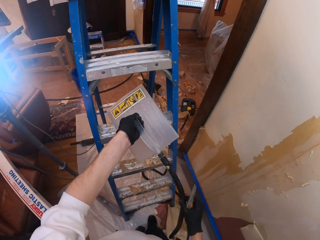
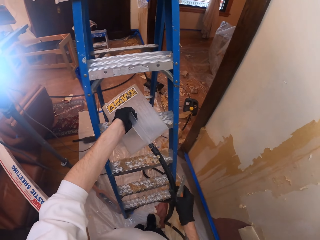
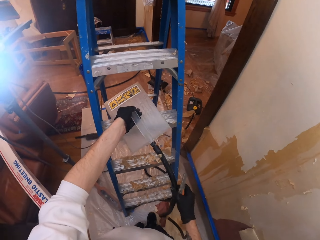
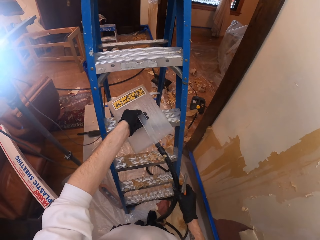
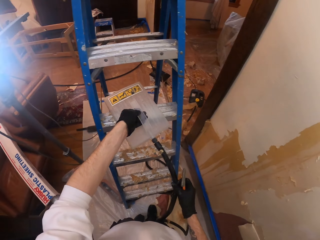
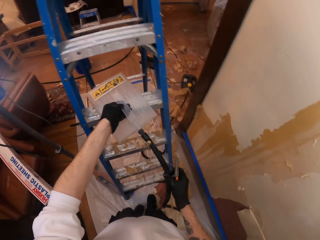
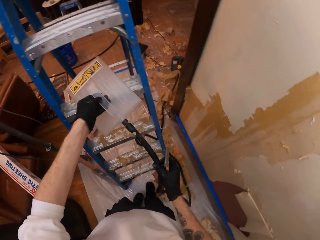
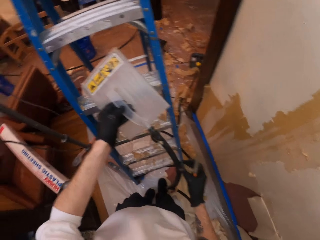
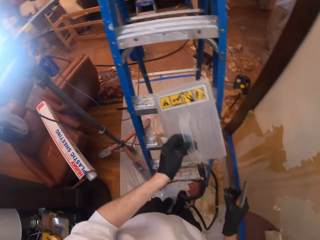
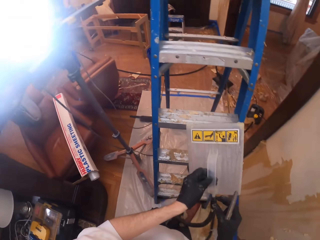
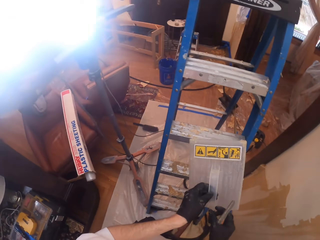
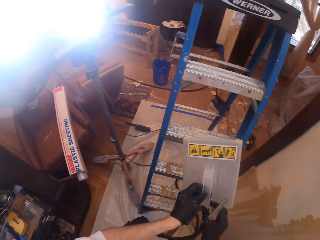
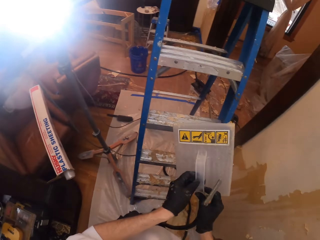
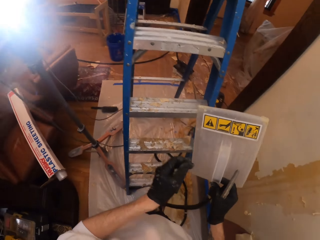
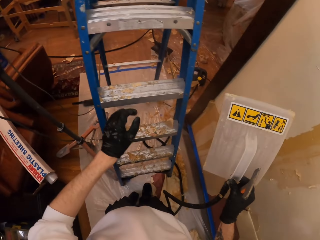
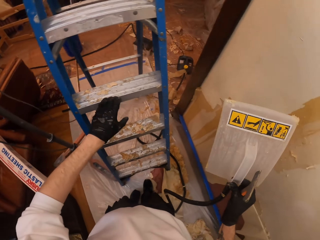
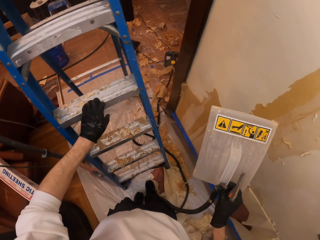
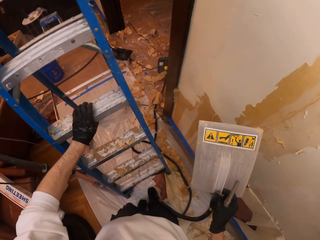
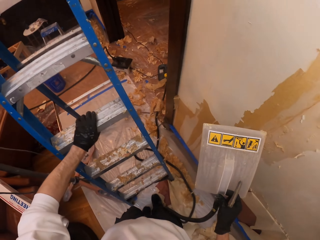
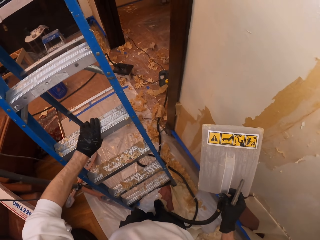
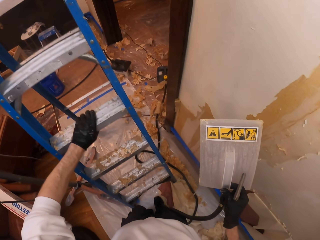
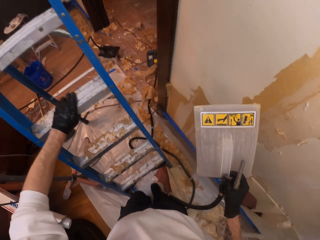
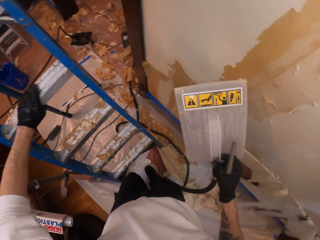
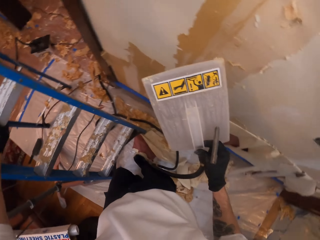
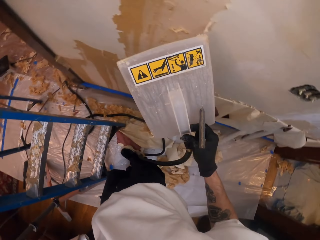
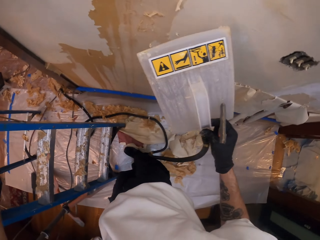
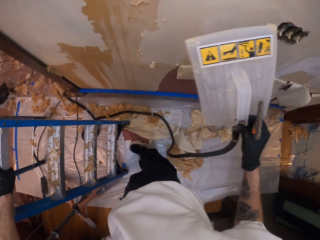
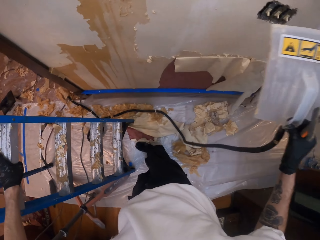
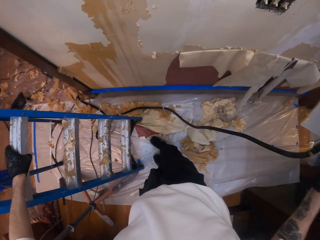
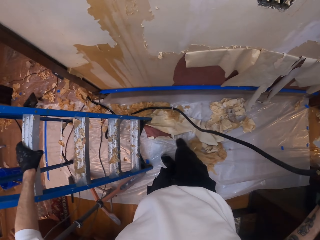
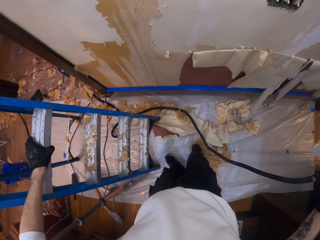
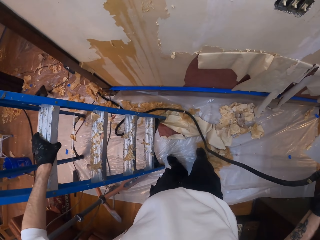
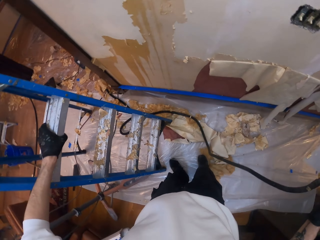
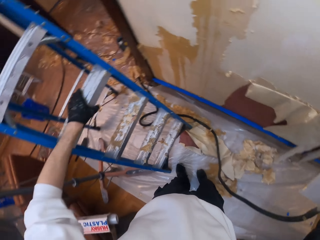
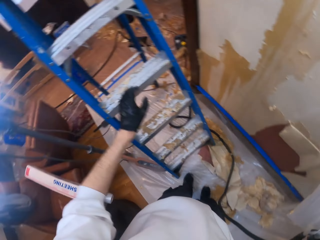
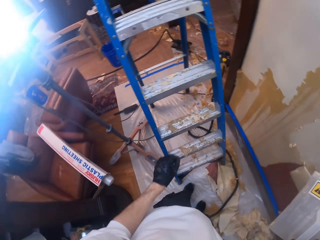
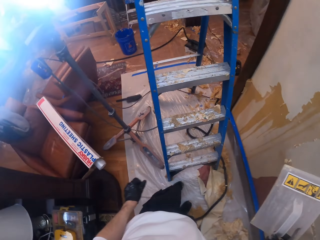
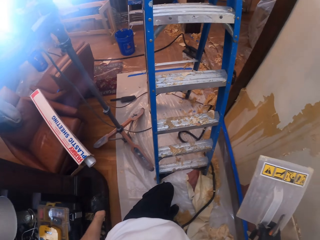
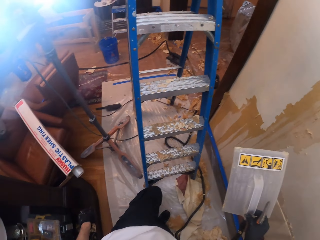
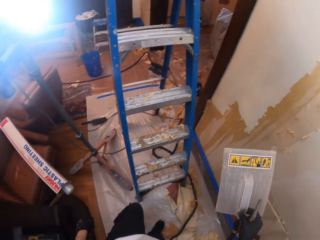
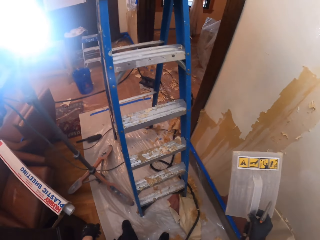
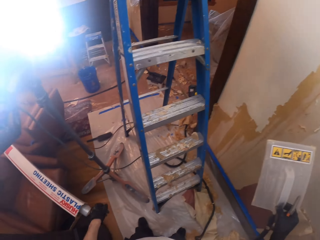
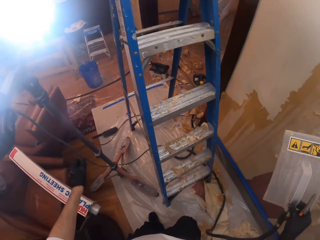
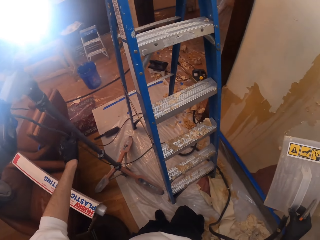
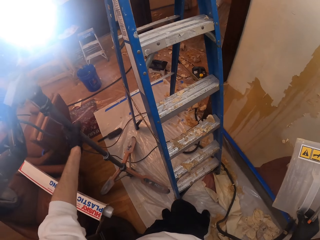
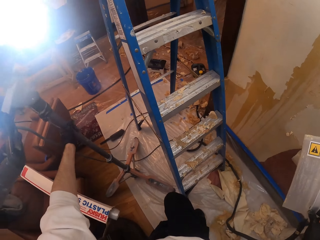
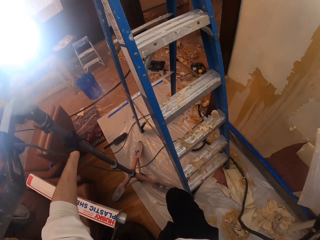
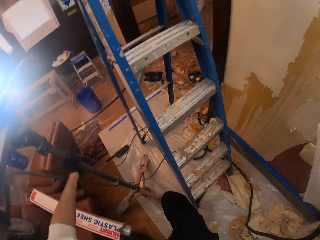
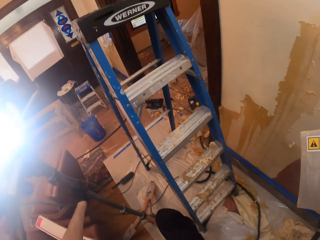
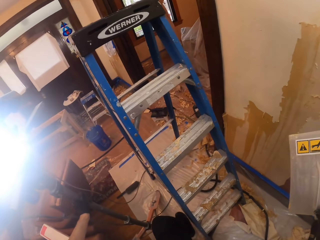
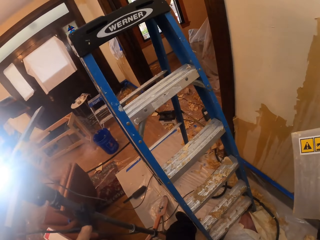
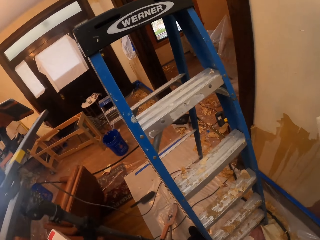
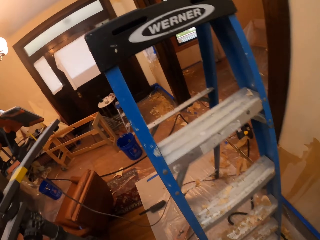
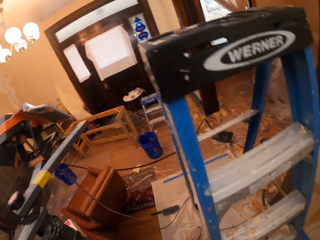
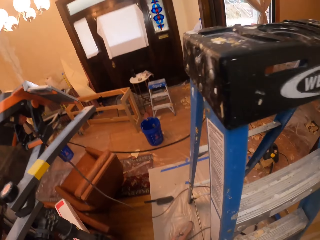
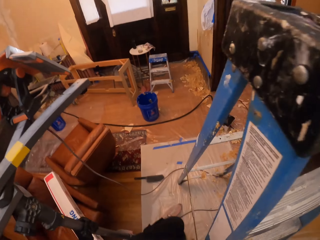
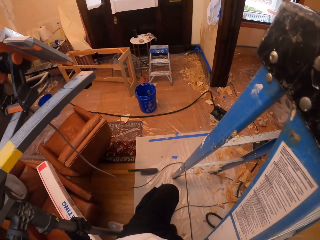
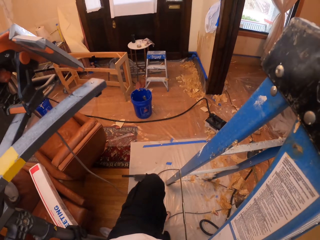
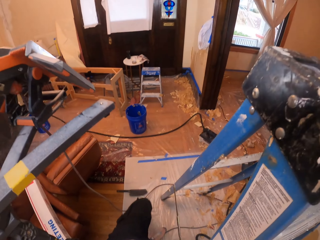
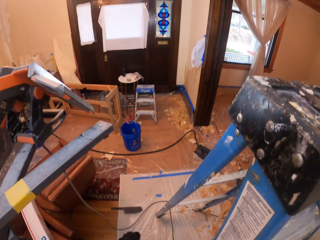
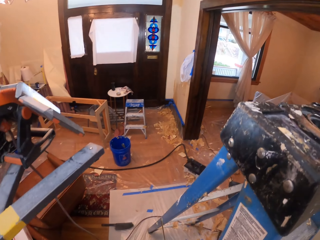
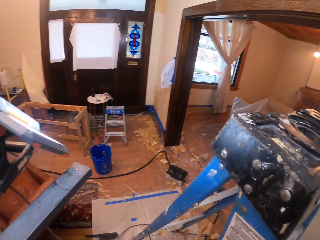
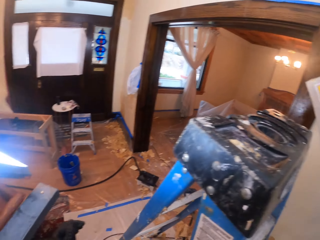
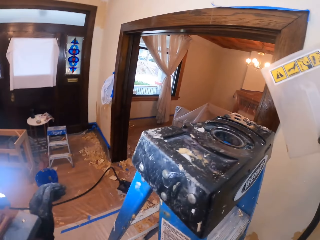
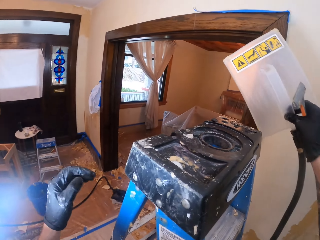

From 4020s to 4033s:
The camera wearer puts the wallpaper steamer on the ladder. They change the hand holding the wall smoother. They pull the ladder. They hold a lamp stand.

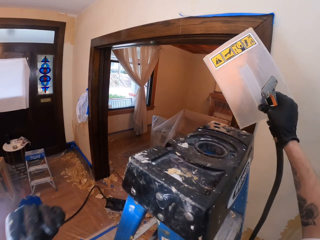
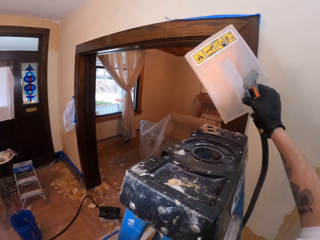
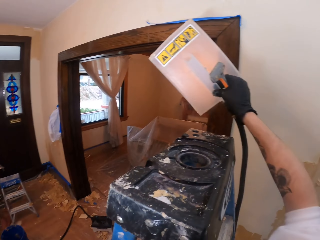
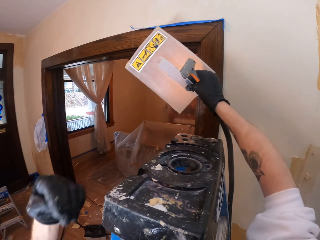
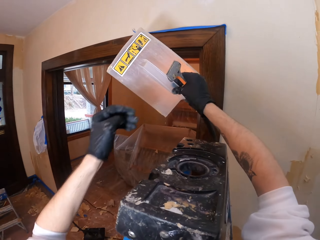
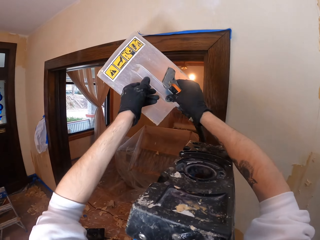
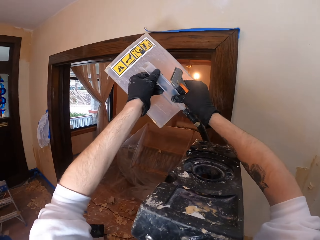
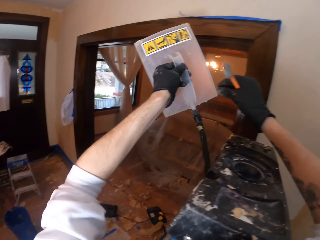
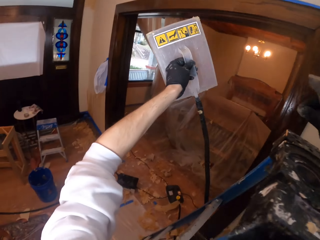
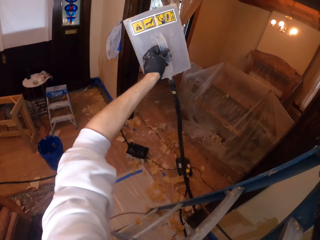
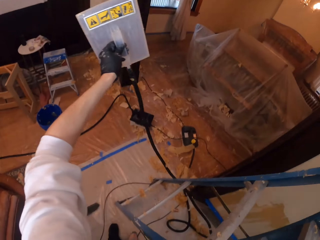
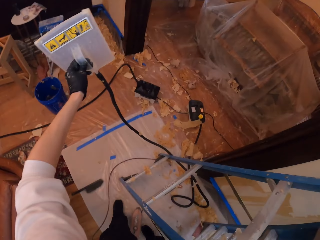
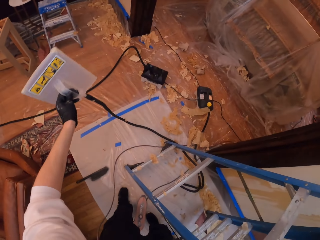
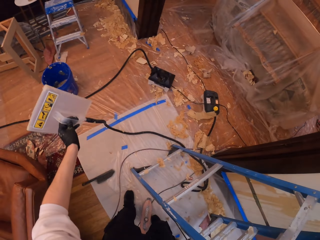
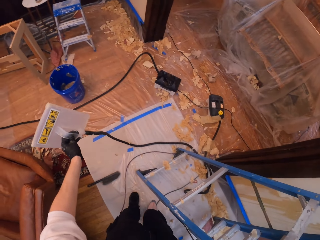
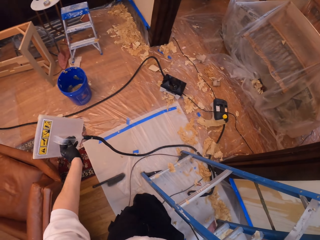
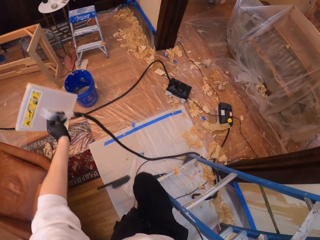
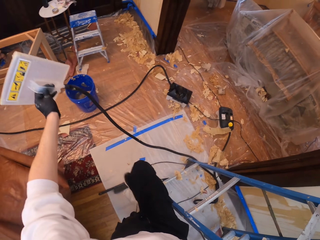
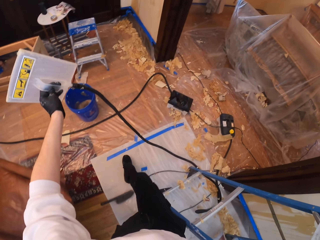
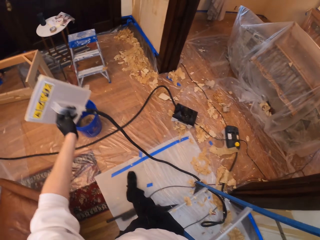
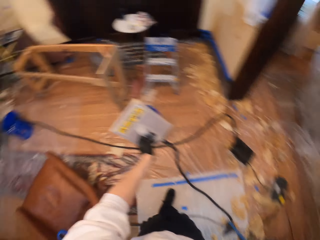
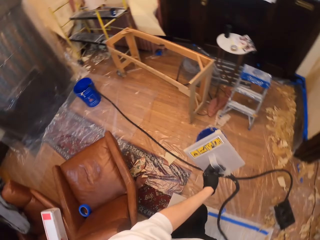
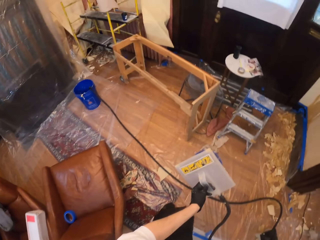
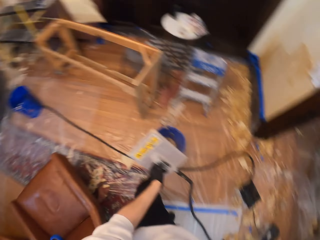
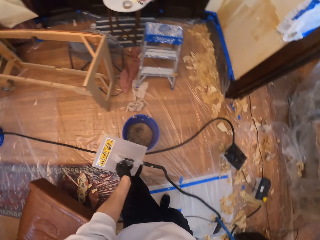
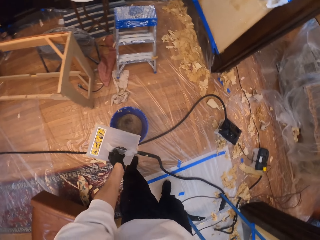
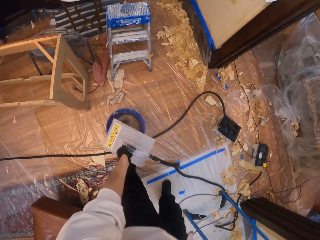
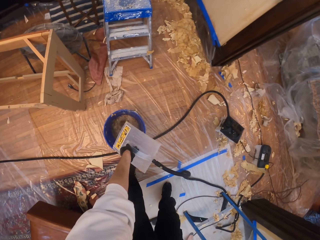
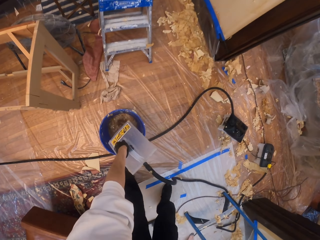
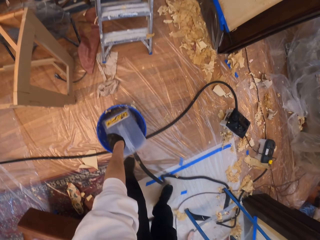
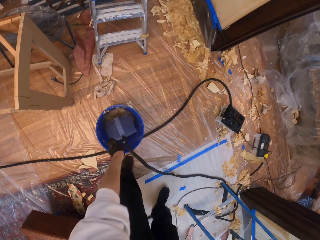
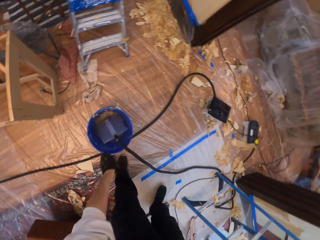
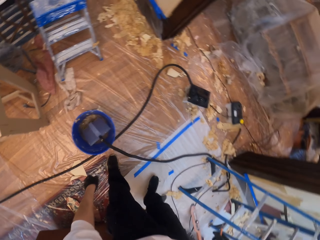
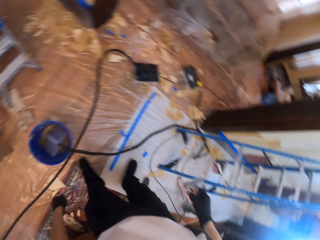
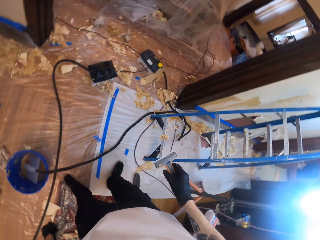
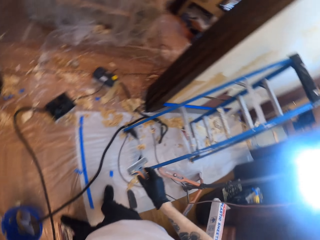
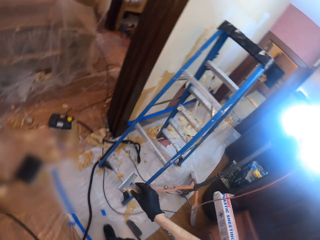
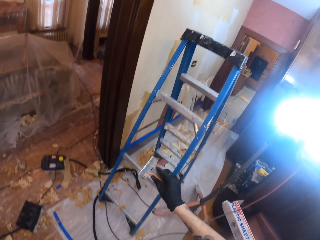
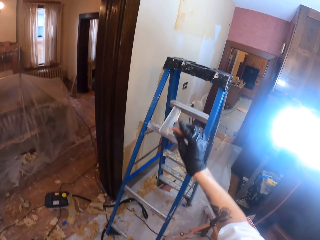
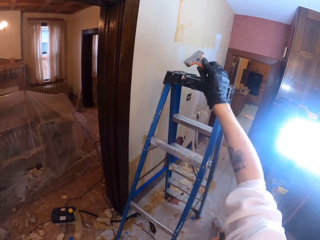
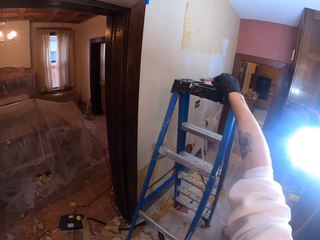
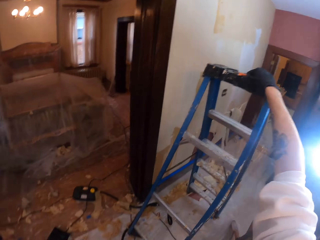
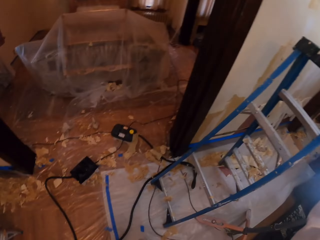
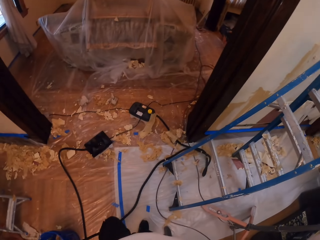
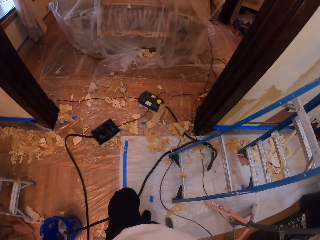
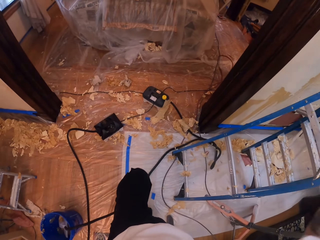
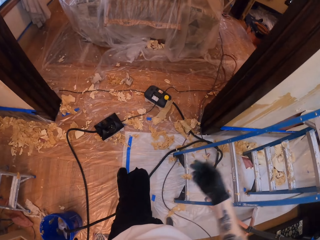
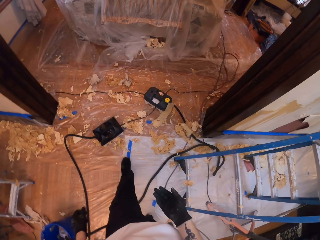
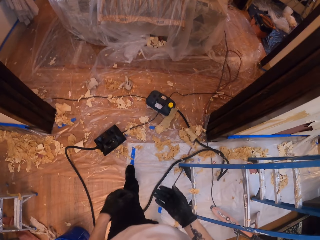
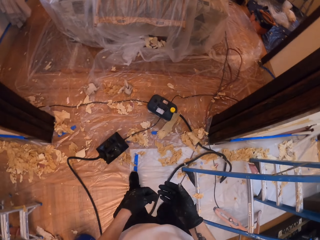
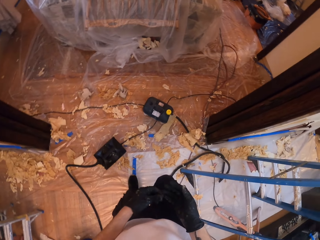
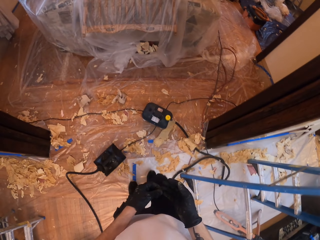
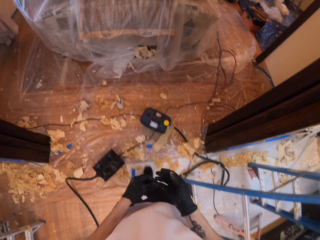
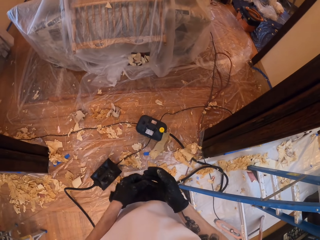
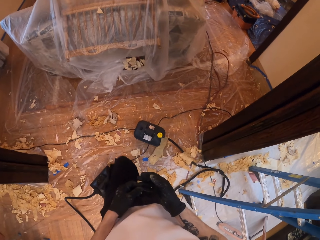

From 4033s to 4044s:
The camera wearer passes the wallpaper steamer on the left hand. They walk. They drop the wallpaper steamer in a bucket. They place the wall scraper on the ladder.
